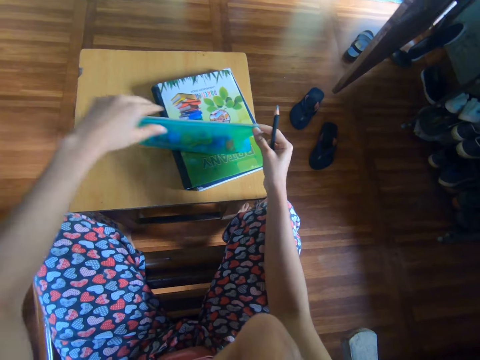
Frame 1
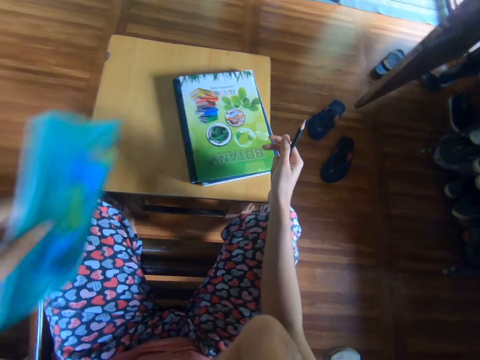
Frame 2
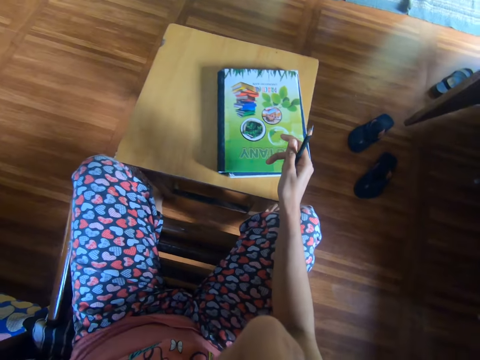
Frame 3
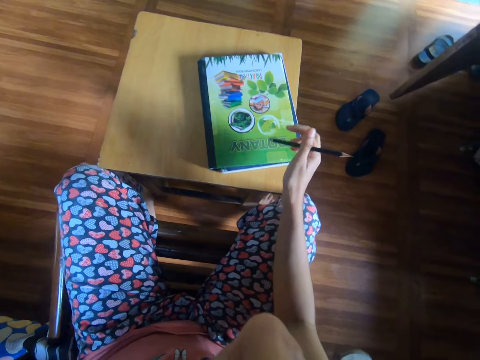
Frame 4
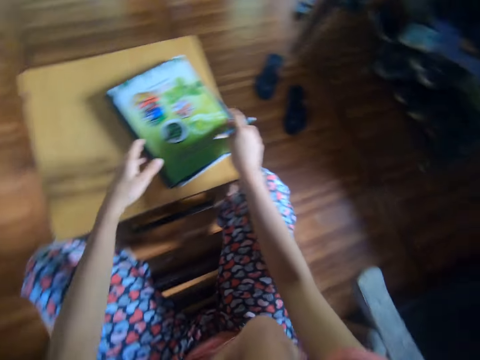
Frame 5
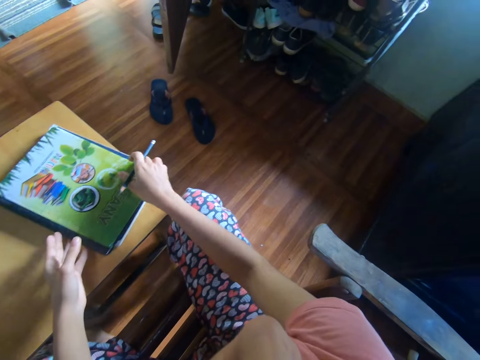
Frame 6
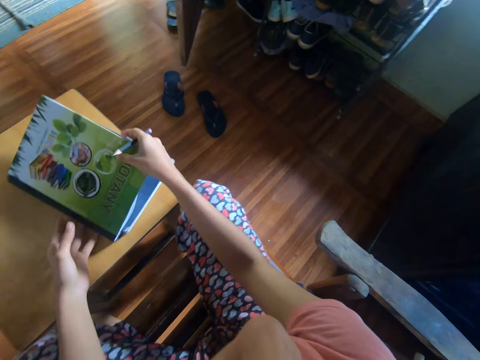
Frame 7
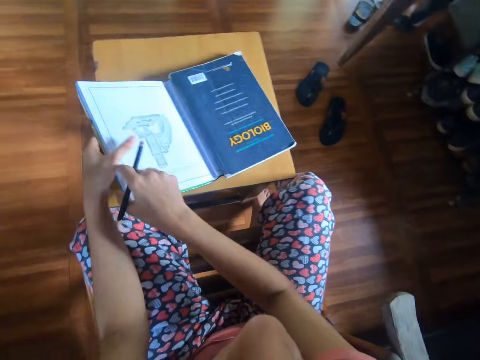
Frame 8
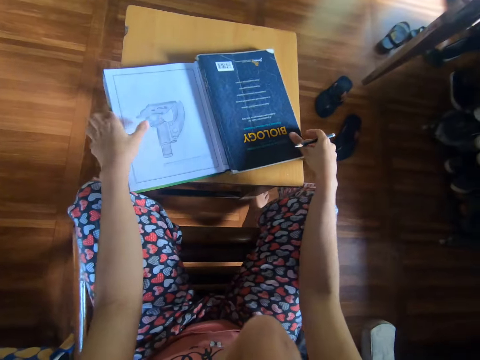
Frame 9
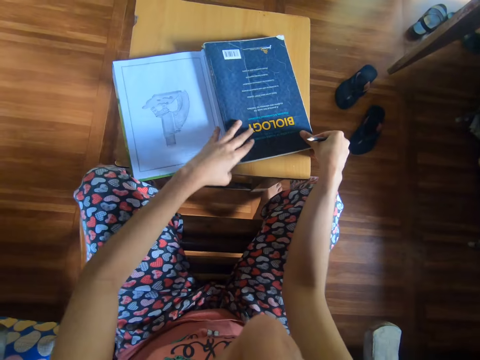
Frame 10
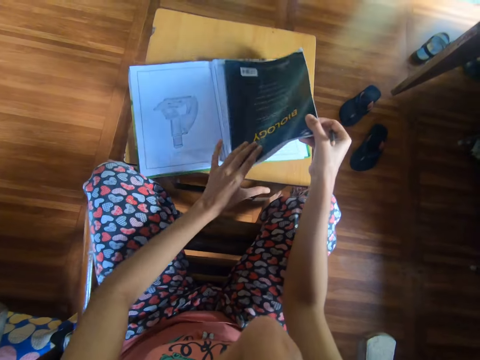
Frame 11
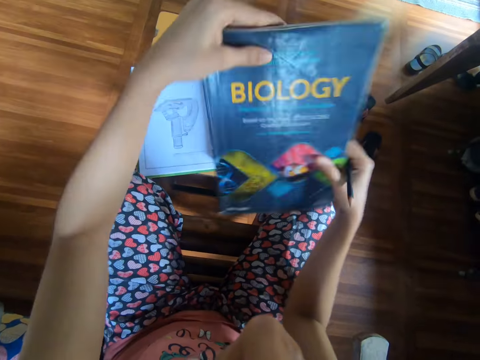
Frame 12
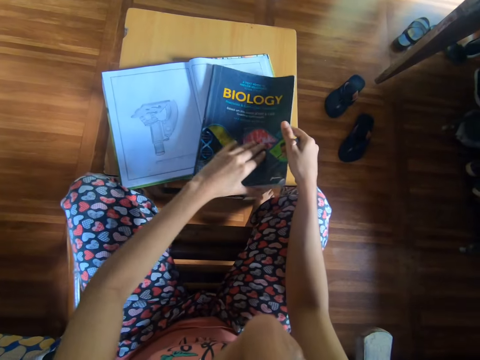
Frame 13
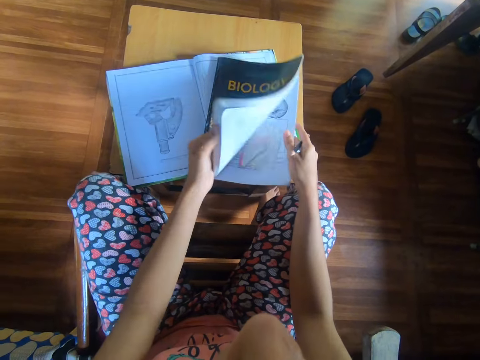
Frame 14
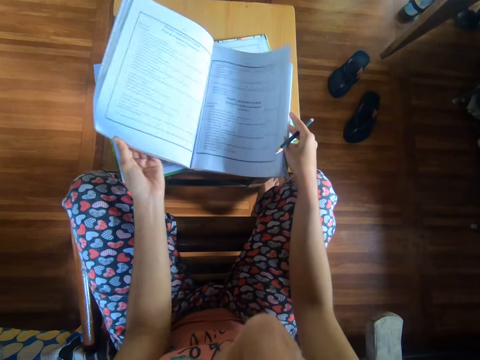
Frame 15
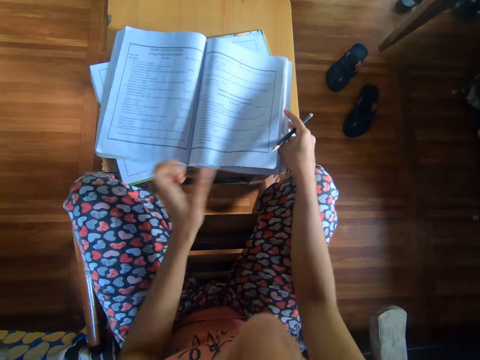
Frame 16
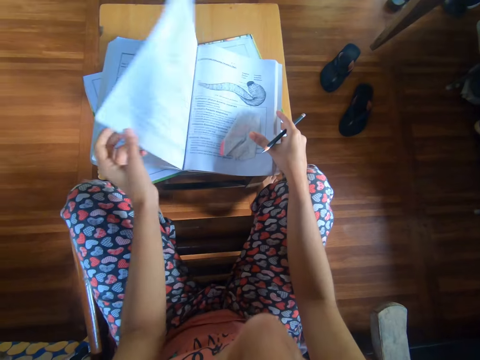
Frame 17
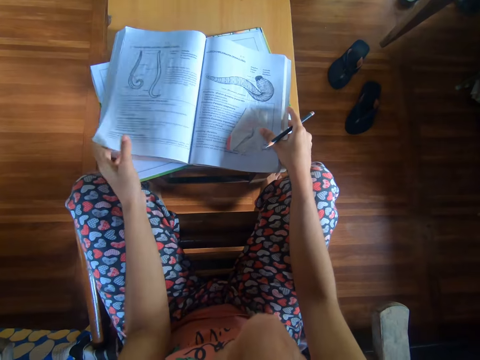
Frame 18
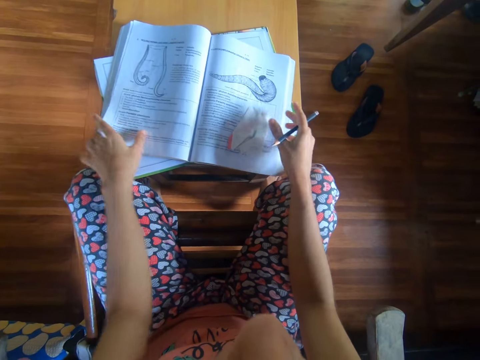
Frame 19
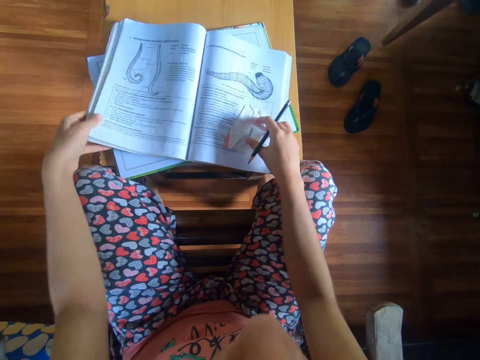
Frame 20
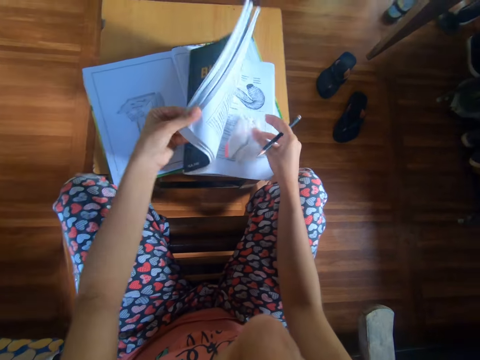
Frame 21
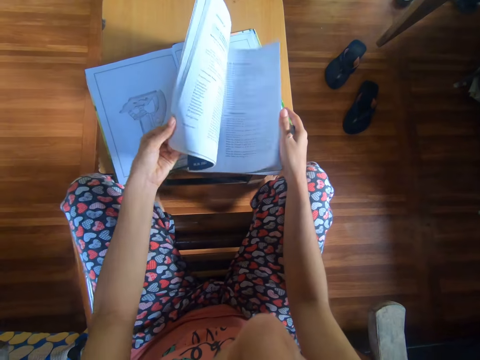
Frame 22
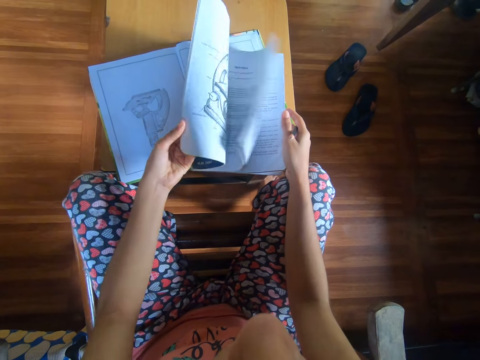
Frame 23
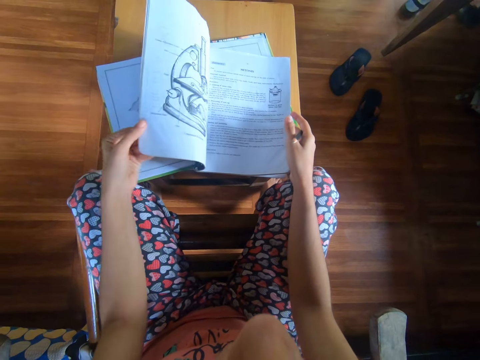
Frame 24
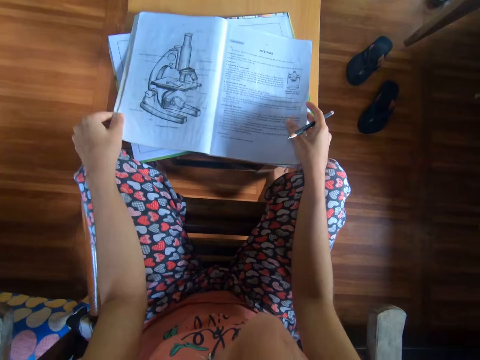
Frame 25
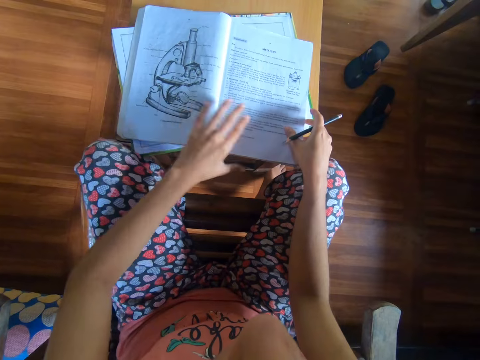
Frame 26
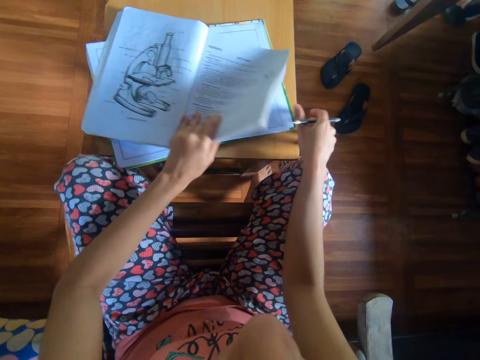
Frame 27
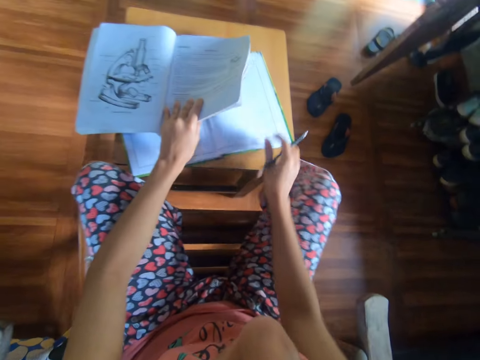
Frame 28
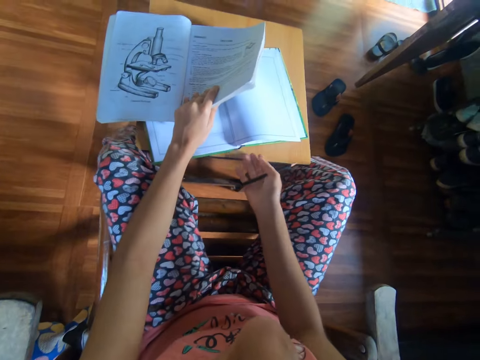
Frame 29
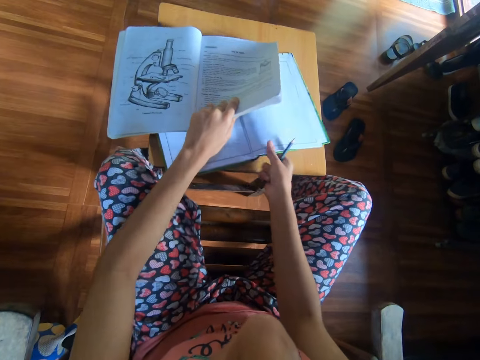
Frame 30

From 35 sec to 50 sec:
The camera wearer drops the pencil case on a chair with her left hand. She holds a book on the table with both hands. She opens the book with her right hand. She flips a textbook on the book with both hands. She opens the textbook with her left hand. She flips the pages of the textbook. She lifts the textbook. She picks up the book. She passes the book from her right hand to her left hand.

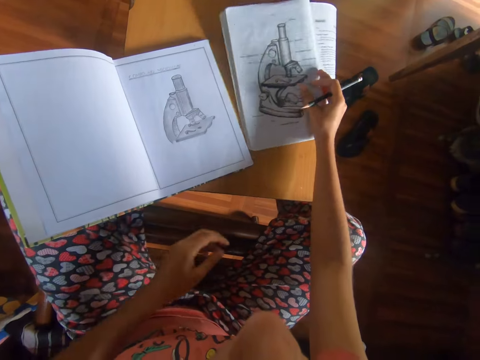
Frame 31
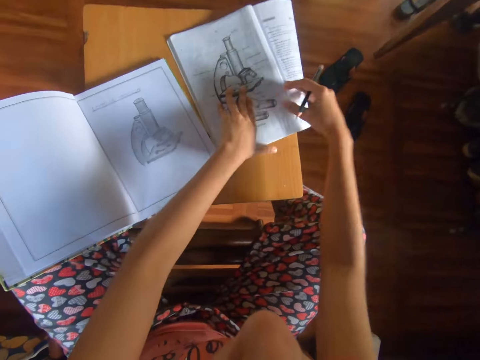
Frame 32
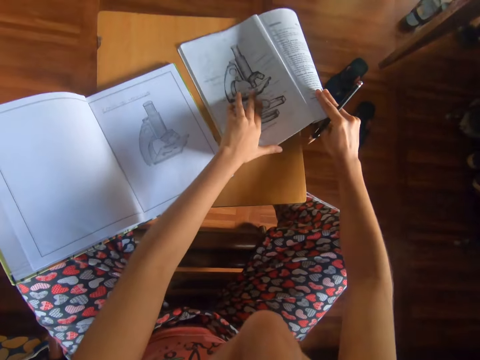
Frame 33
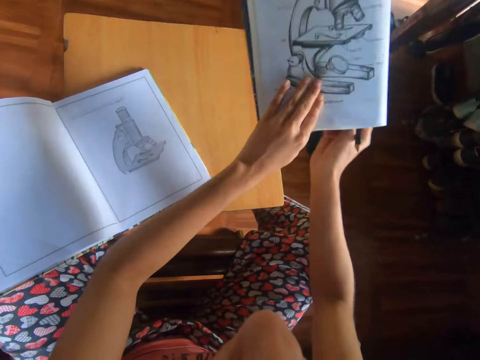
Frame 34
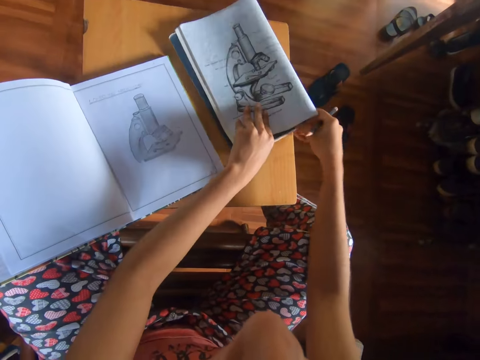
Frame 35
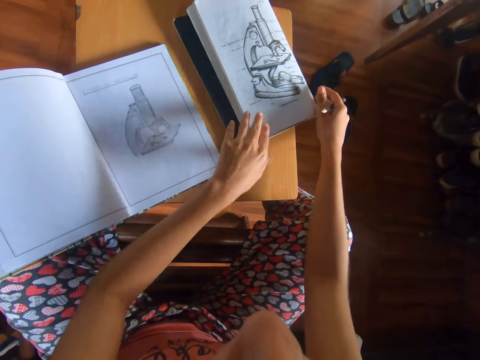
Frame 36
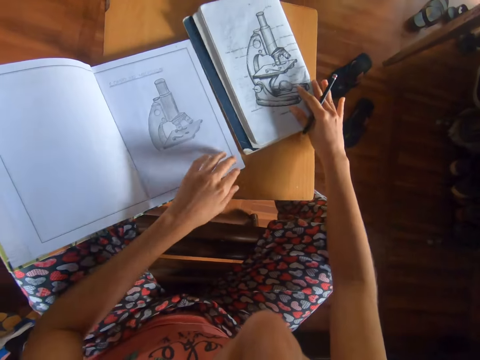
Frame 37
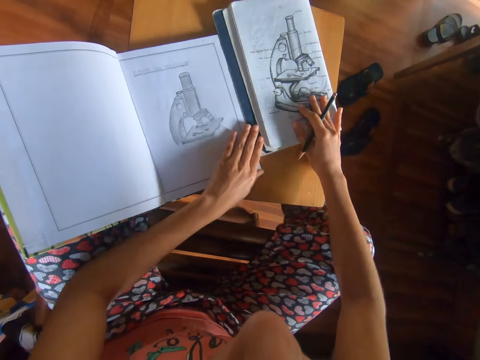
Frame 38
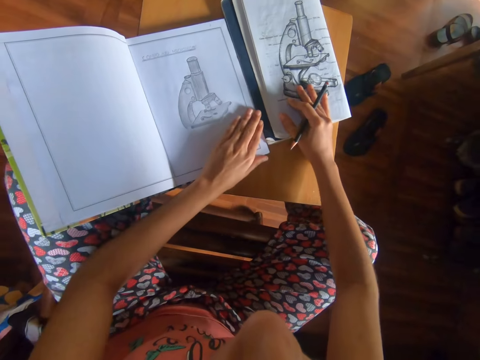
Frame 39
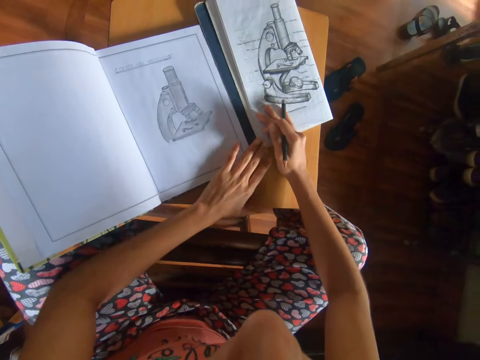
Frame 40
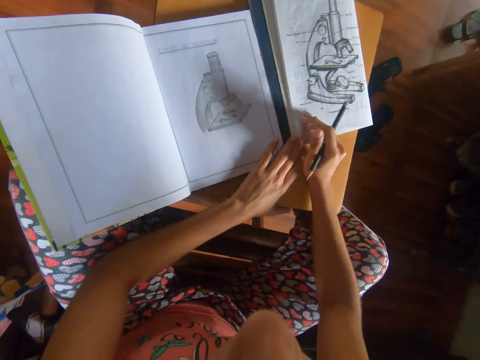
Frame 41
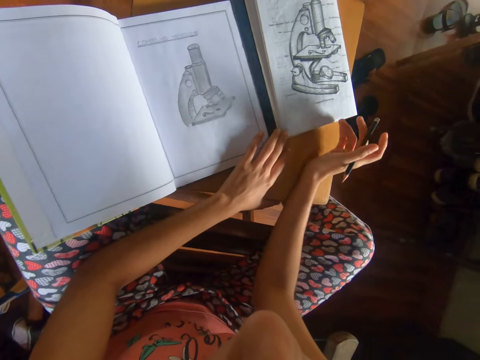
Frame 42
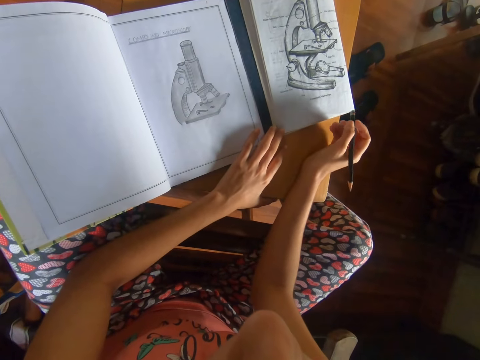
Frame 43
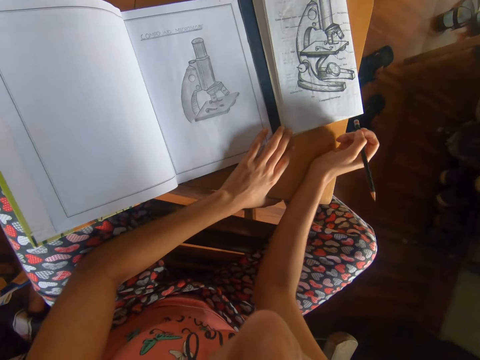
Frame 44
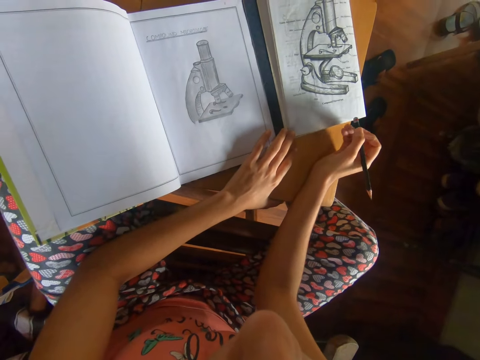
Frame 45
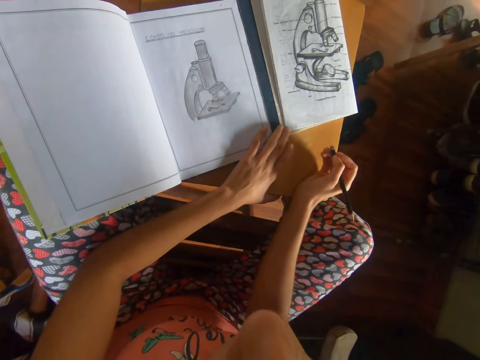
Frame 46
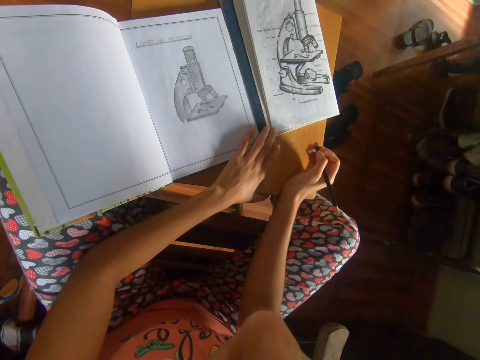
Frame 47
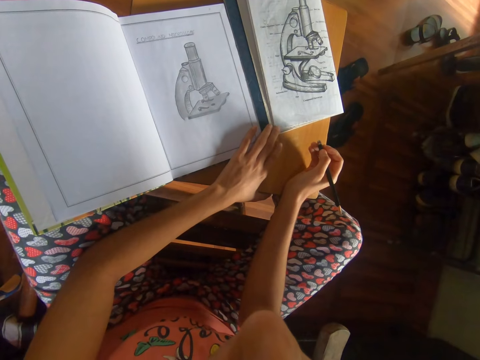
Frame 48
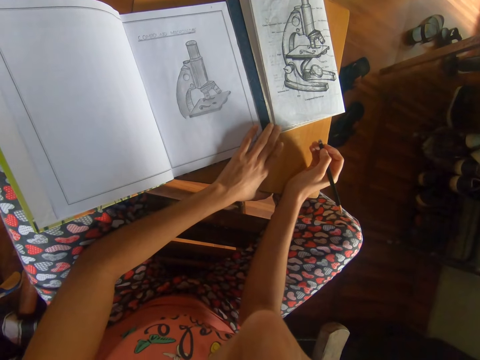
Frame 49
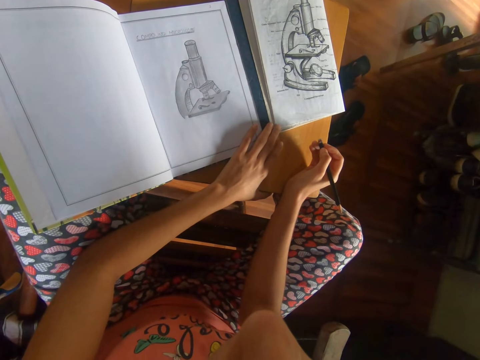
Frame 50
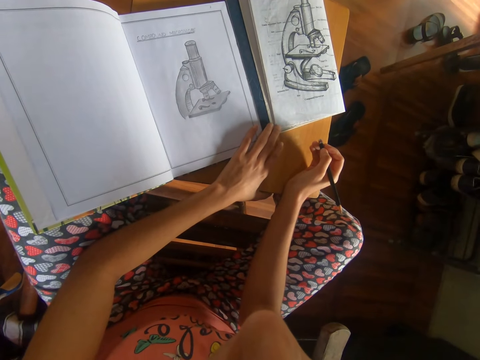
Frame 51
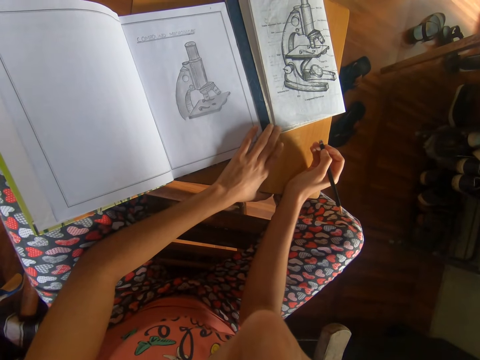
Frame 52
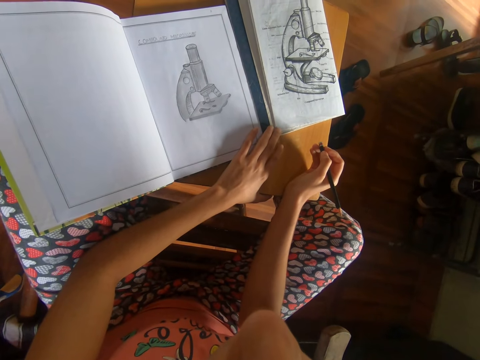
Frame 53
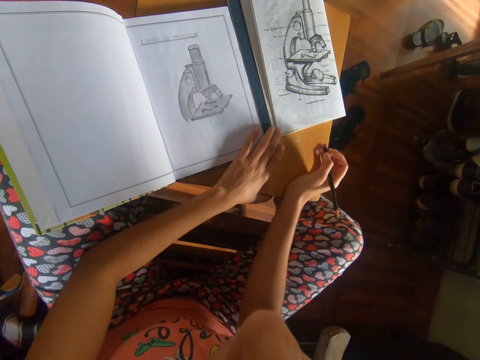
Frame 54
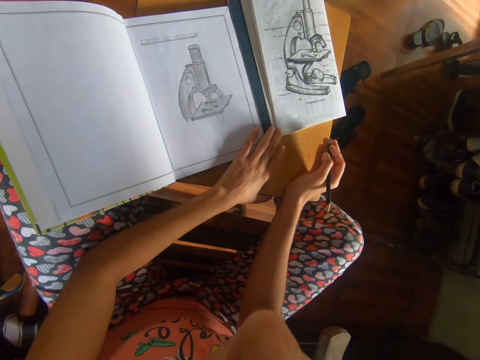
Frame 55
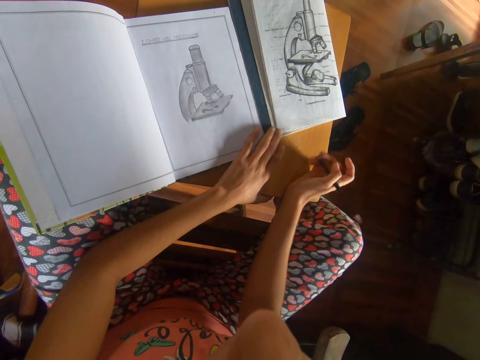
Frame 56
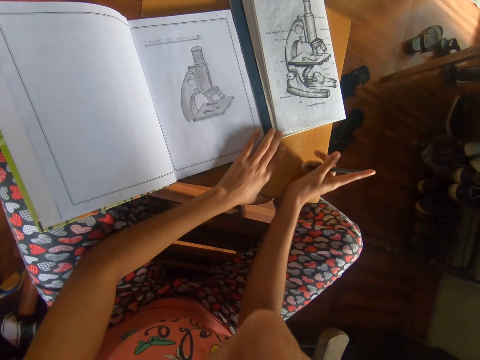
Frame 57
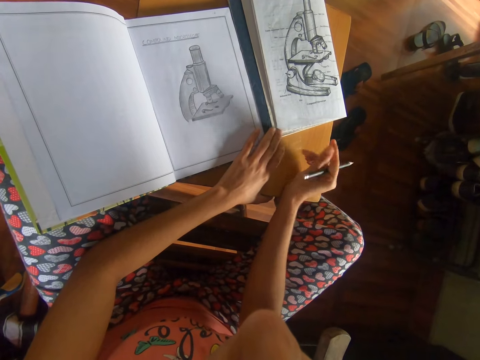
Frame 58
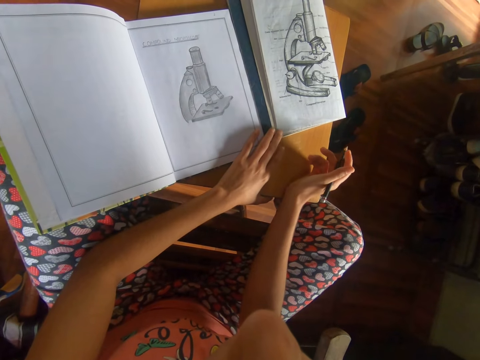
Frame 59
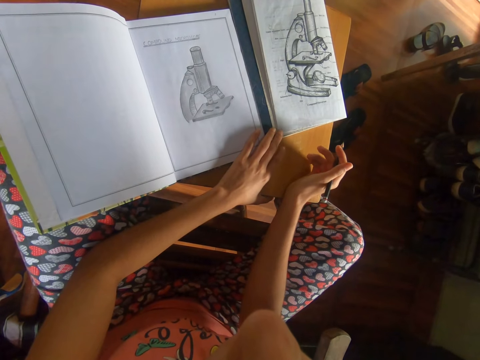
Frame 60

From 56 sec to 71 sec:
The camera wearer folds the textbook with both hands. She stares at the drawing.
